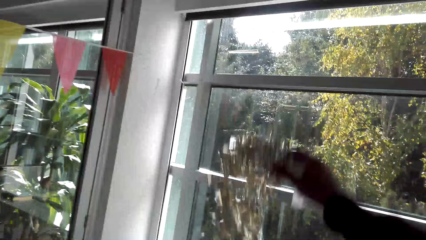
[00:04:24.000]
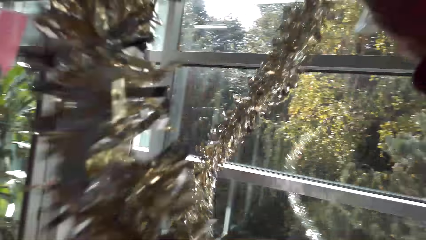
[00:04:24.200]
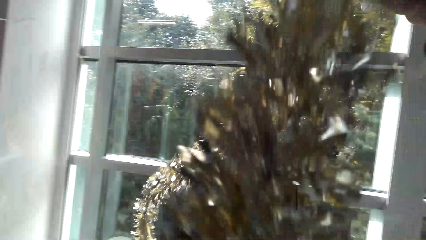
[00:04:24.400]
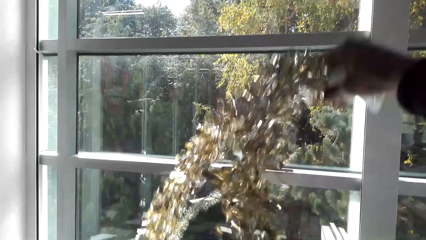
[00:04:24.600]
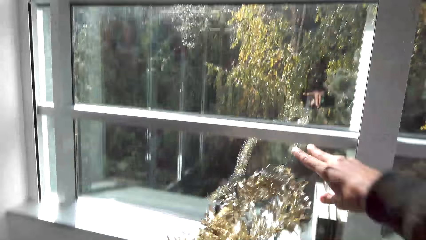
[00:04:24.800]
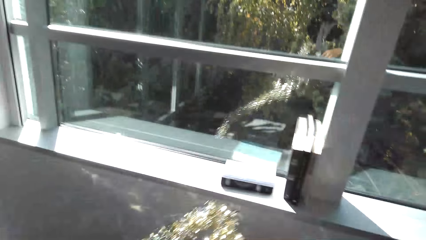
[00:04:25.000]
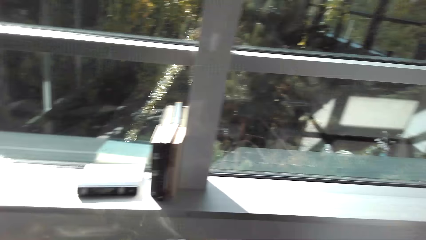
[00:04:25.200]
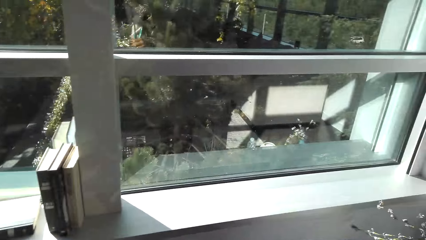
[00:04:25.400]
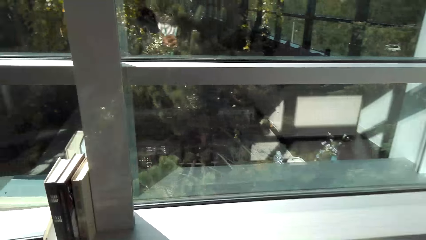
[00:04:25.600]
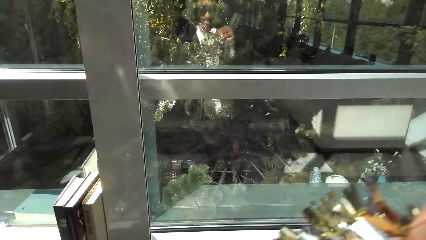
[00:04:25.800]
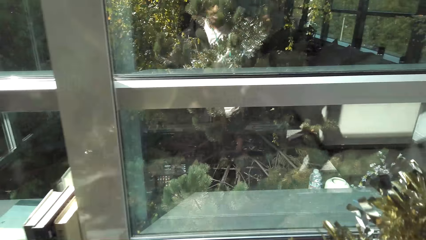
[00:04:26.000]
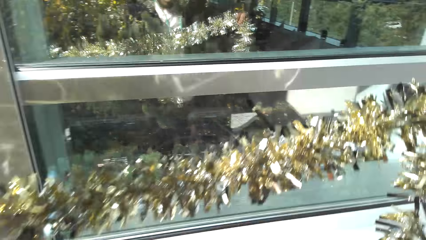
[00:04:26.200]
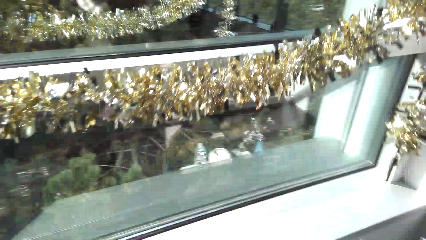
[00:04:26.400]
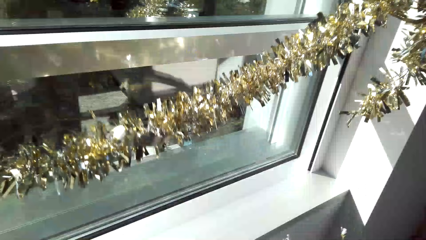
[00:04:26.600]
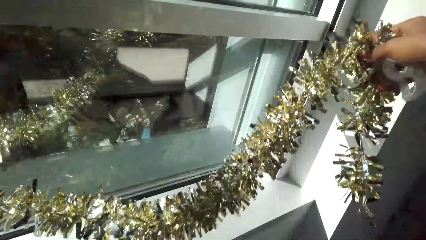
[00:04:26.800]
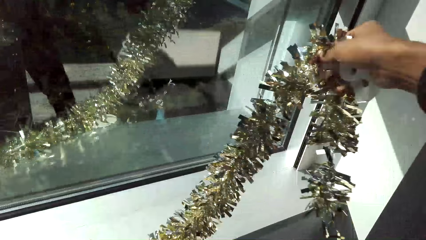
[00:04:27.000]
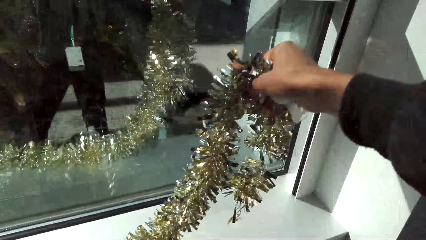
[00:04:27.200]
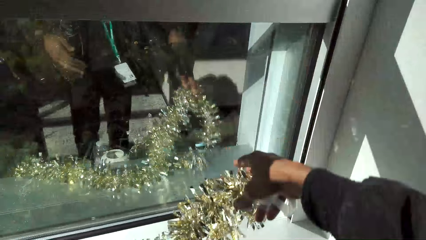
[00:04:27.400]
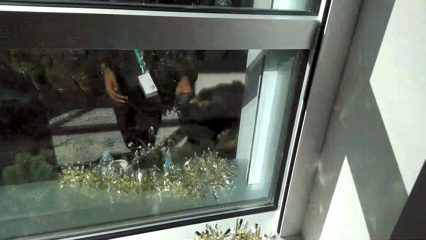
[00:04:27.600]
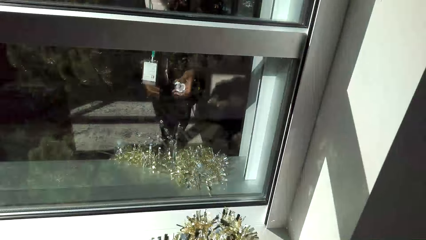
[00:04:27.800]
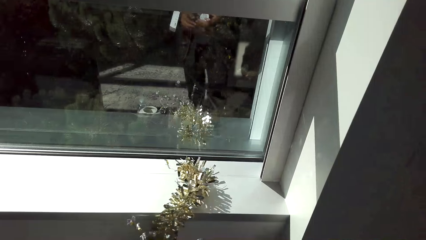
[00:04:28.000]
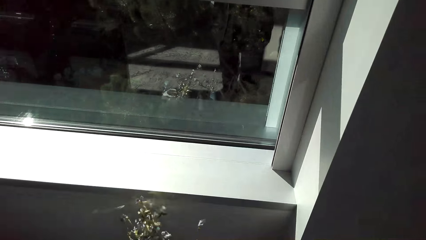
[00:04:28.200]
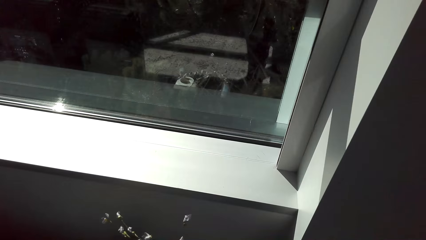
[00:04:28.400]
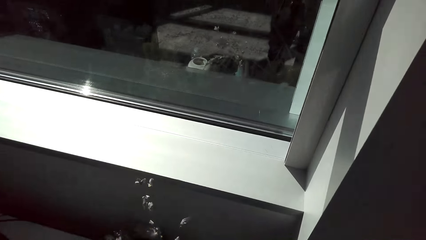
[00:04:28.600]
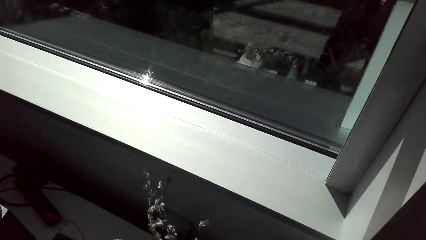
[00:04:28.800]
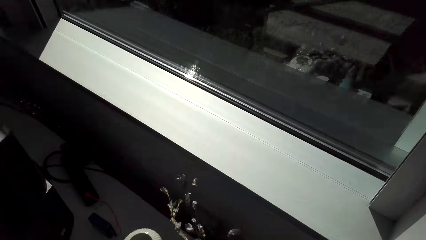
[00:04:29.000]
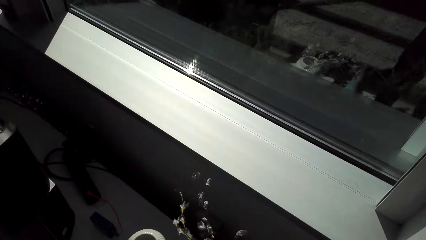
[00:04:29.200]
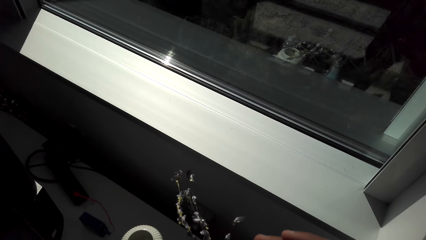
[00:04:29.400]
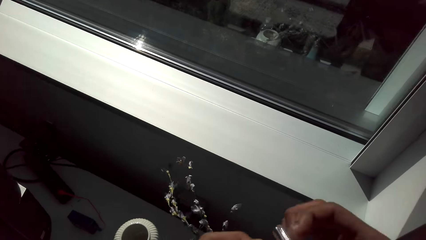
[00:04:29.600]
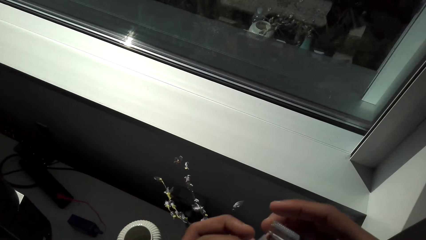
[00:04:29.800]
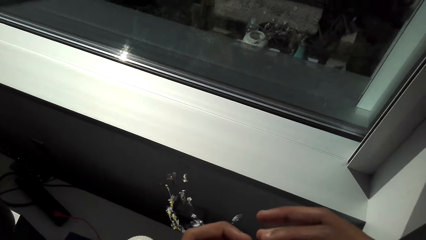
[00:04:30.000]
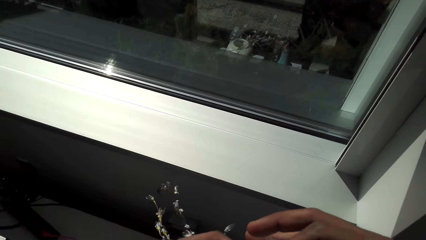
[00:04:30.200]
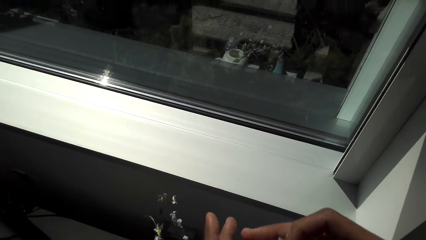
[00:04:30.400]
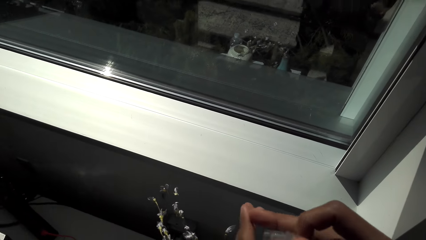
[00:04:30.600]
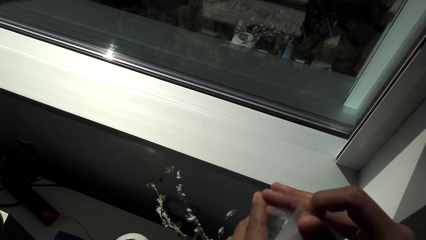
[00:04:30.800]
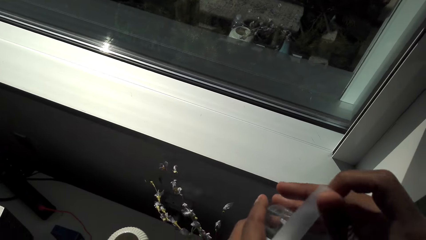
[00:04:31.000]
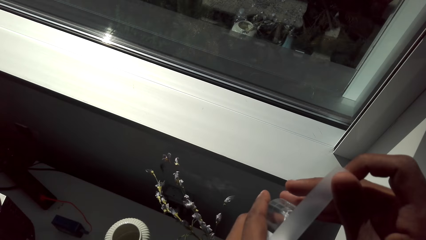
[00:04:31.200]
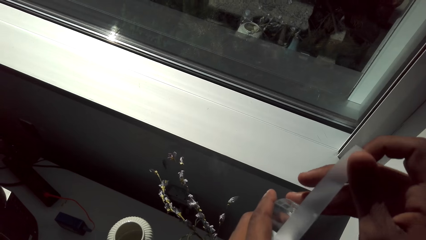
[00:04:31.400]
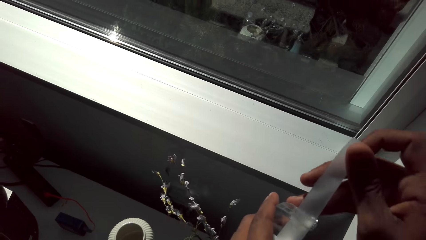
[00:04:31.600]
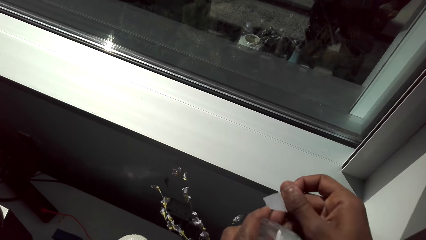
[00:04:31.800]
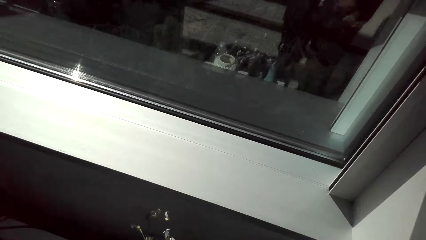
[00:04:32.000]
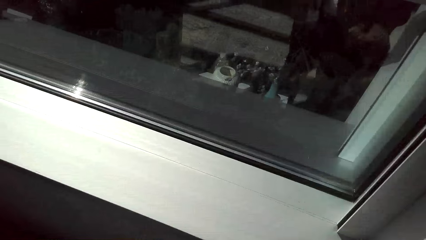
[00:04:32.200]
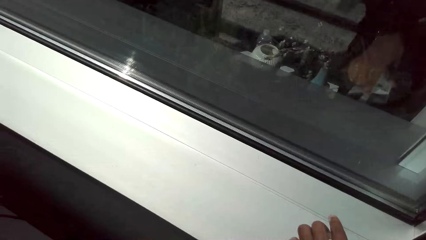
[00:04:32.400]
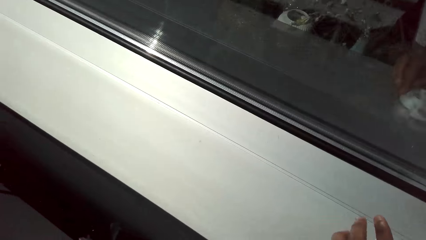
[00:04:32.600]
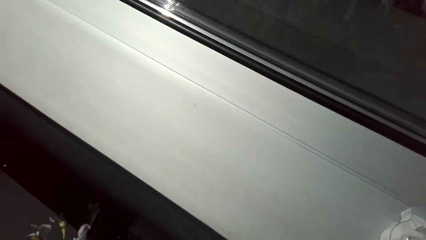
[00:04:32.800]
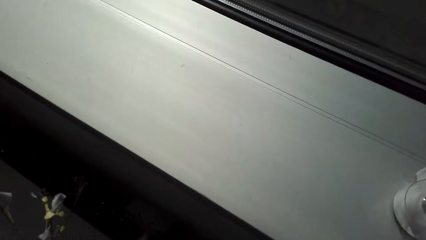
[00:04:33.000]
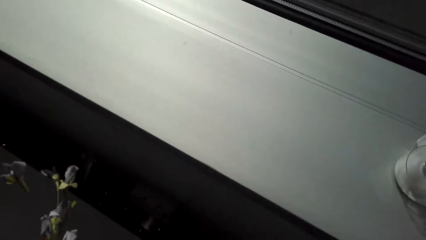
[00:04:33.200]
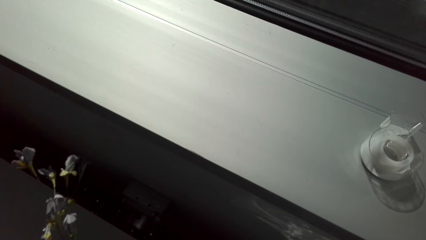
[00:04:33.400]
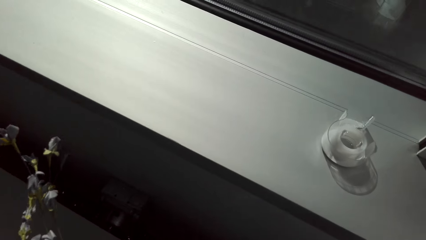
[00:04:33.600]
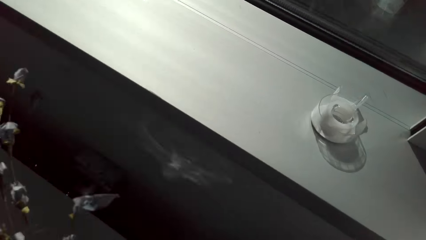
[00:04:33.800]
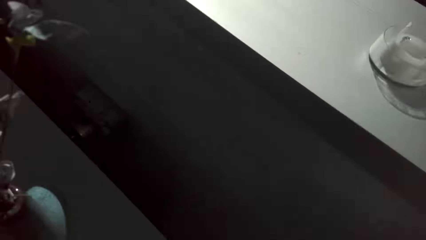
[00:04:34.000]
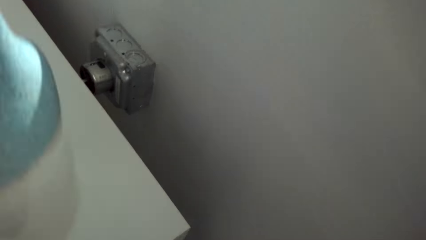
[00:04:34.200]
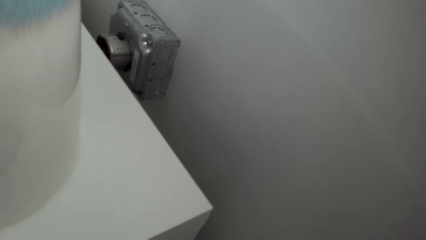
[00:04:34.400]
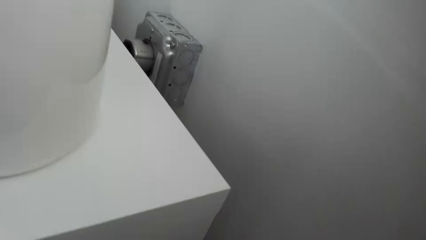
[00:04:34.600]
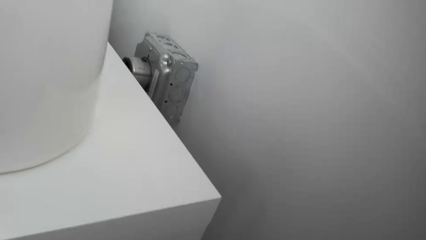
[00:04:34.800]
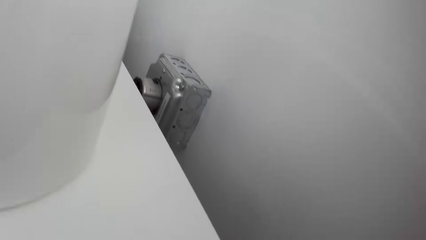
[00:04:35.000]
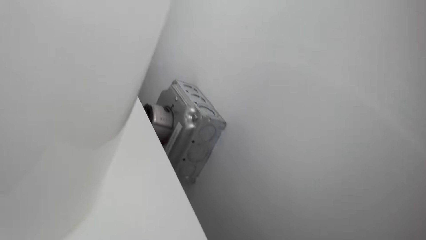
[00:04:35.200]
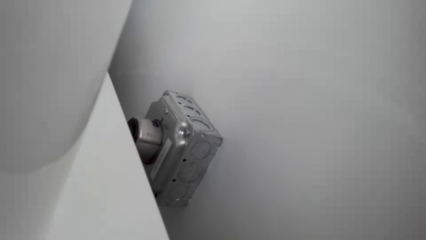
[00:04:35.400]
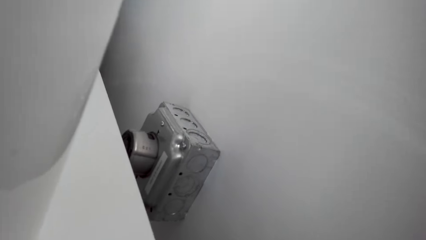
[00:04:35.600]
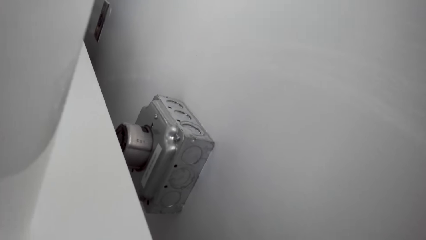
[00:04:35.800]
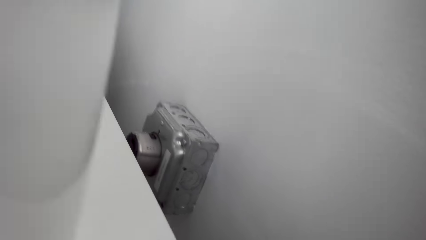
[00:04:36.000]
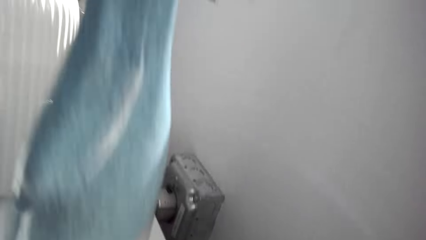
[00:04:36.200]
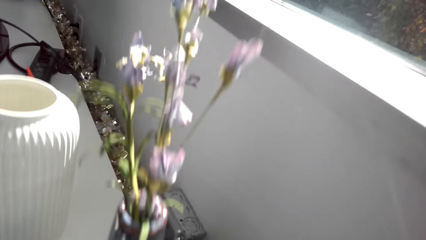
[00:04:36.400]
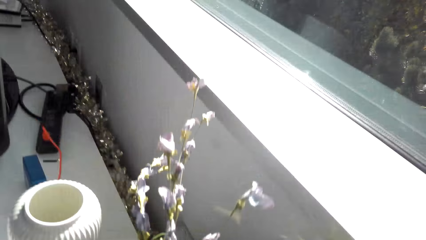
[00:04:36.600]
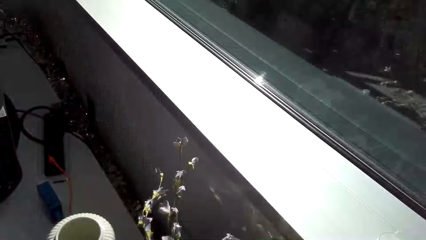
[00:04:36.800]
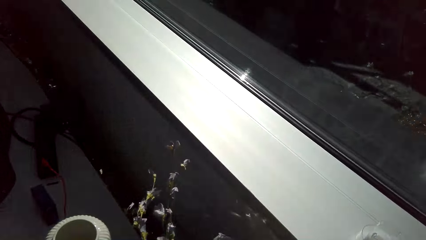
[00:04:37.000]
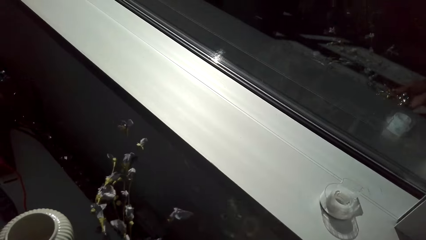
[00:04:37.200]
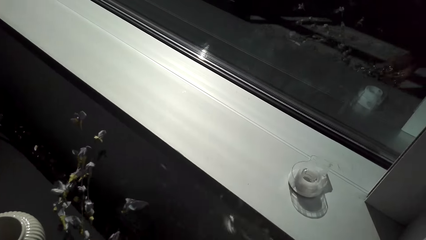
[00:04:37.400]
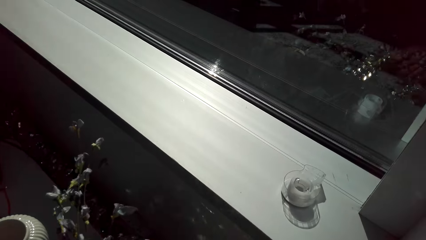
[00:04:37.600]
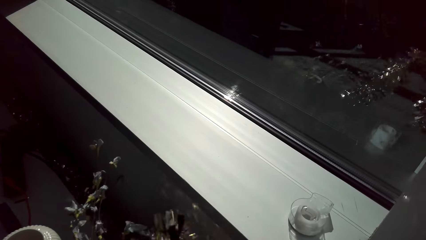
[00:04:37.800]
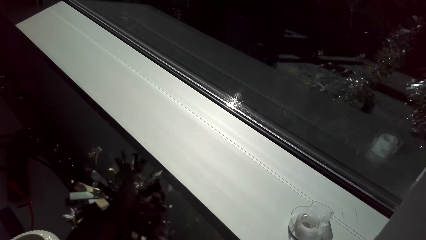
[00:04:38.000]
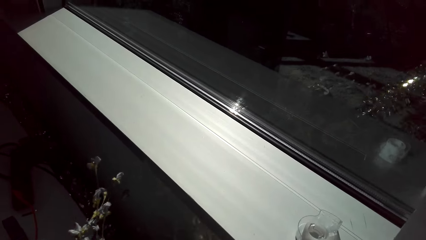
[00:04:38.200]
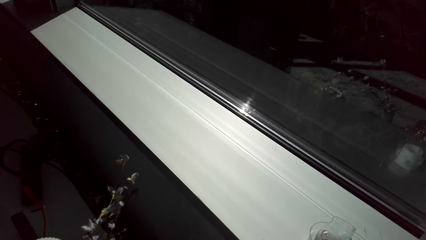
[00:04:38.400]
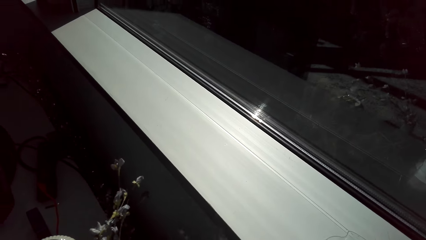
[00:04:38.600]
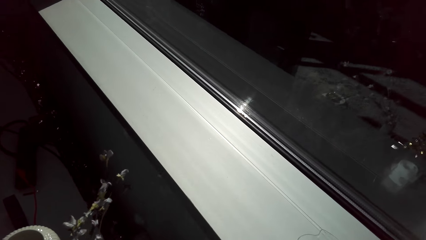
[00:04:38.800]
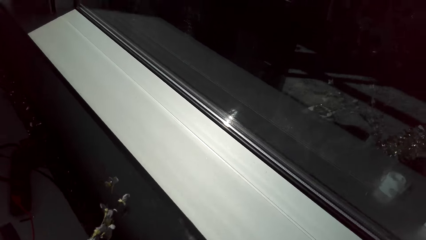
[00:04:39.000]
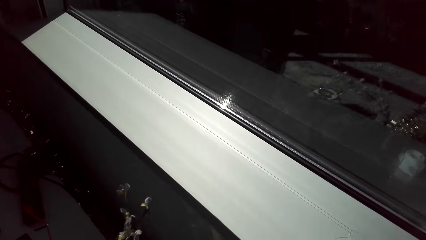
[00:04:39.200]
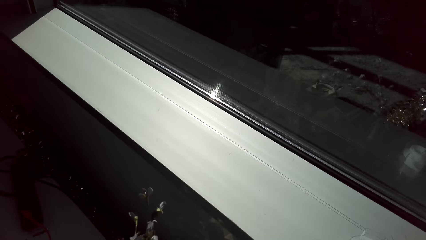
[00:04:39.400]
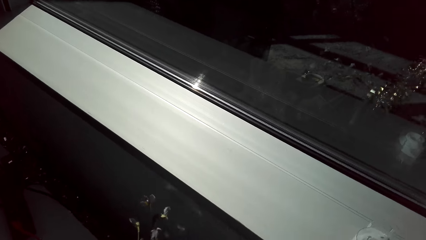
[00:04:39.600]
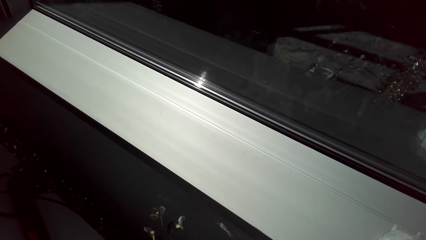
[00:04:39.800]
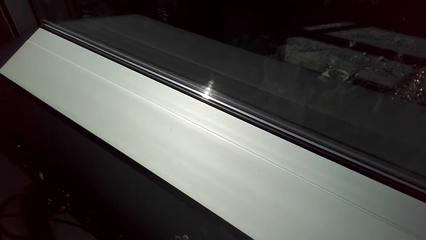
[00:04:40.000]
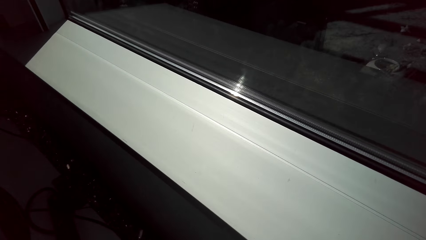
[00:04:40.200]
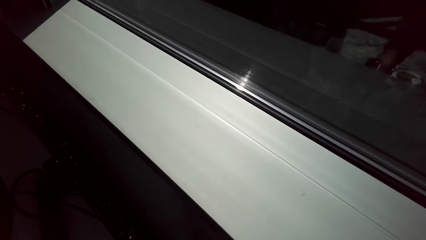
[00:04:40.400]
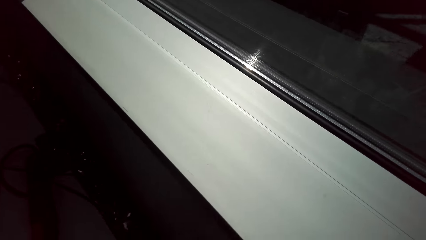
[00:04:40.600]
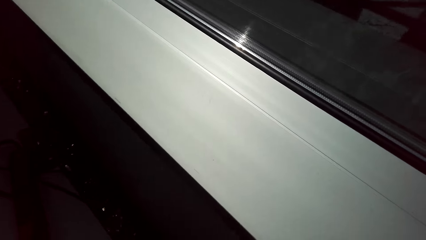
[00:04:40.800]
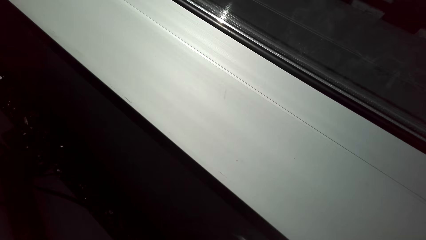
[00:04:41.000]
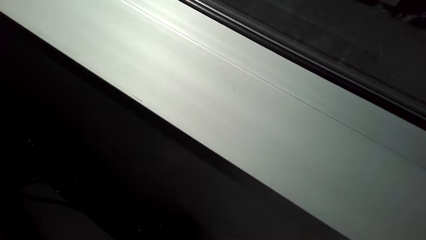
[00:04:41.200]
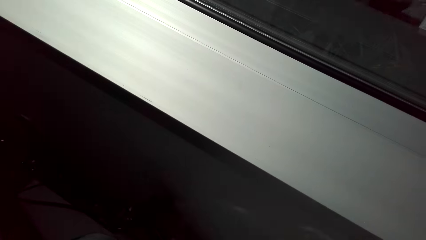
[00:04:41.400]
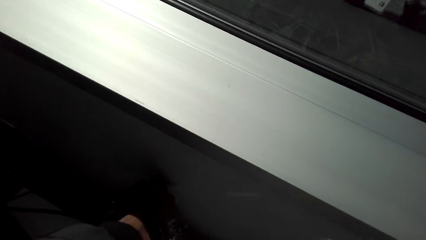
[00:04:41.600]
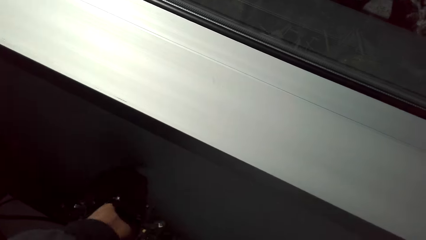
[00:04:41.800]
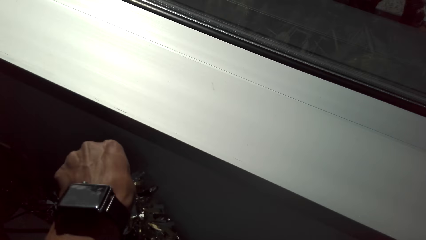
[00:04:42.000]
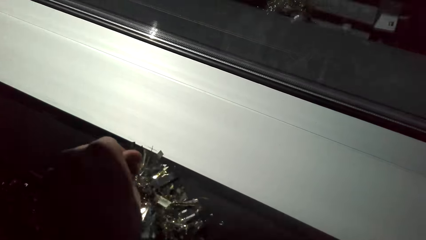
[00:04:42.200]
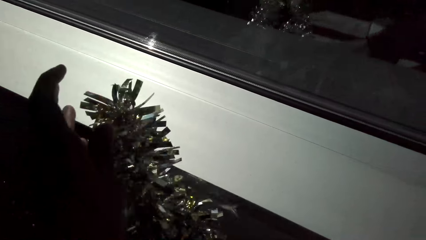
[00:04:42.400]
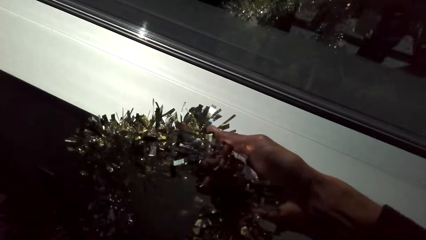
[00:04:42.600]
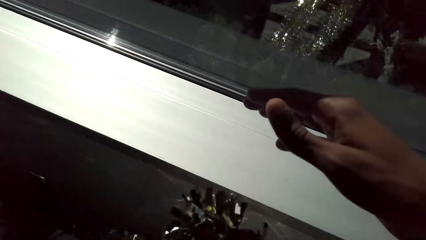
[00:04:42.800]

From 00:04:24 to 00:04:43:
The camera wearer holds up the flower. They pull the sellotape. They cut the sellotape. They put the sellotape on the table. They pick up the flower. They move the decorations.
